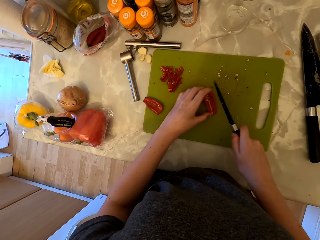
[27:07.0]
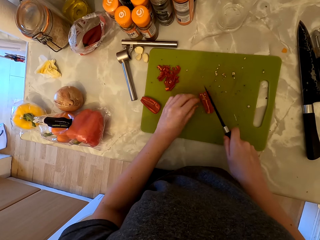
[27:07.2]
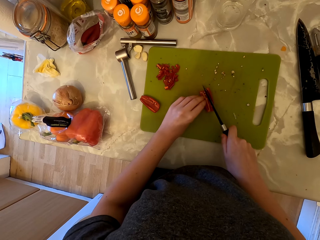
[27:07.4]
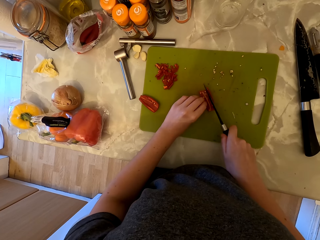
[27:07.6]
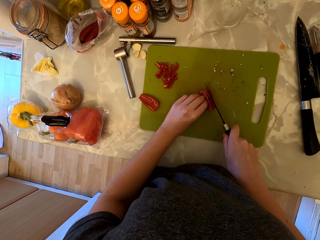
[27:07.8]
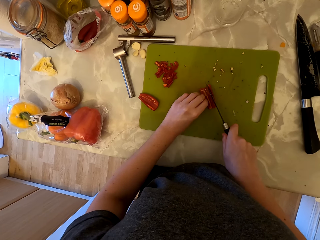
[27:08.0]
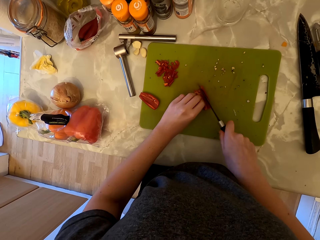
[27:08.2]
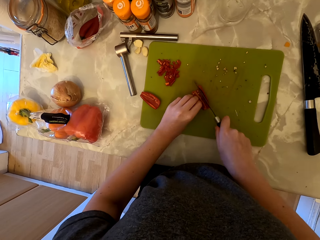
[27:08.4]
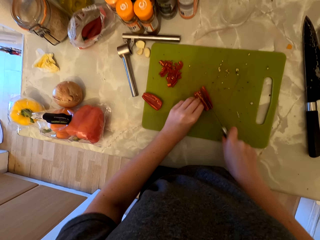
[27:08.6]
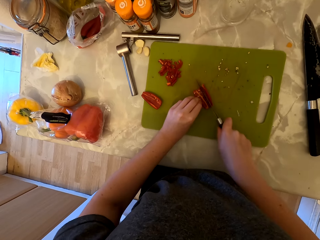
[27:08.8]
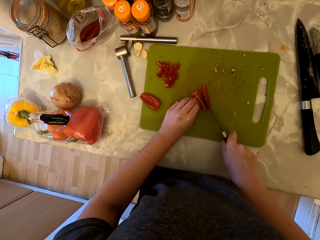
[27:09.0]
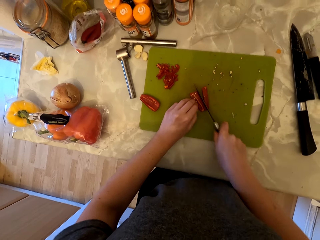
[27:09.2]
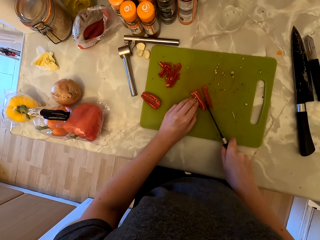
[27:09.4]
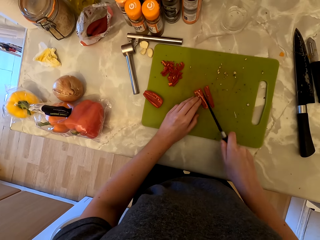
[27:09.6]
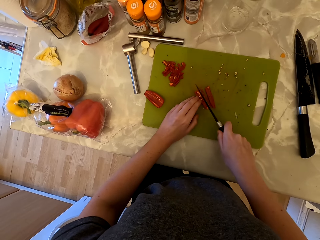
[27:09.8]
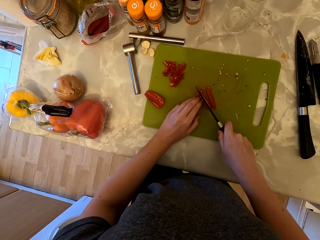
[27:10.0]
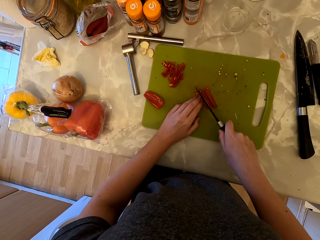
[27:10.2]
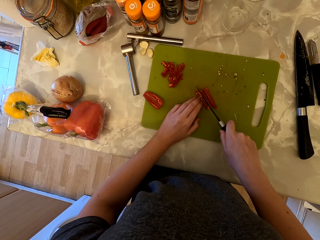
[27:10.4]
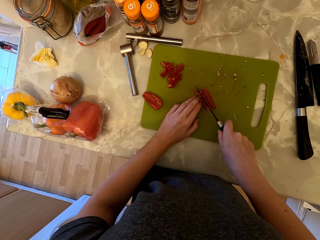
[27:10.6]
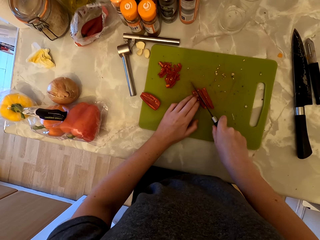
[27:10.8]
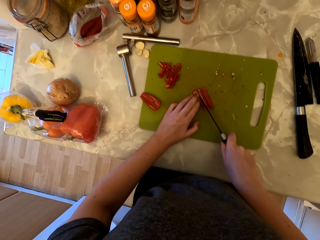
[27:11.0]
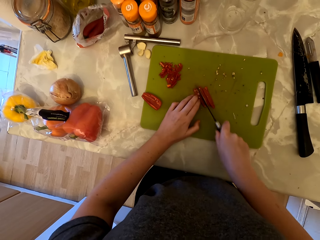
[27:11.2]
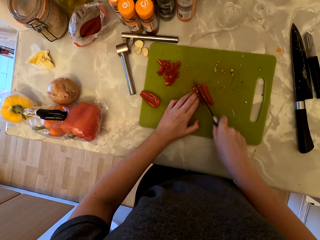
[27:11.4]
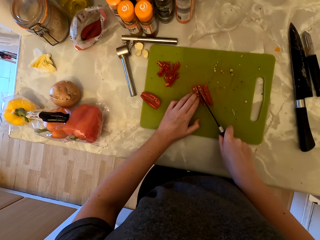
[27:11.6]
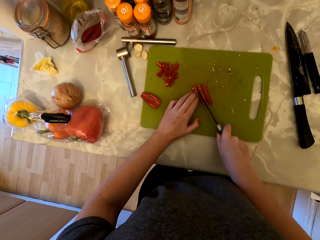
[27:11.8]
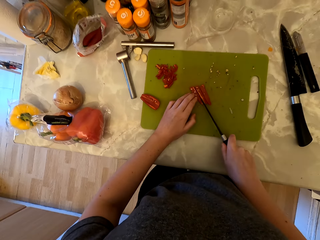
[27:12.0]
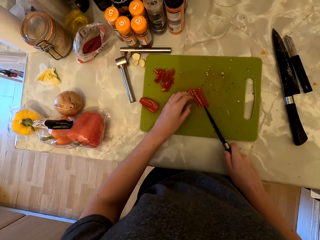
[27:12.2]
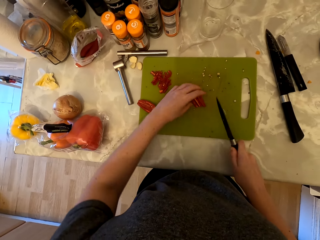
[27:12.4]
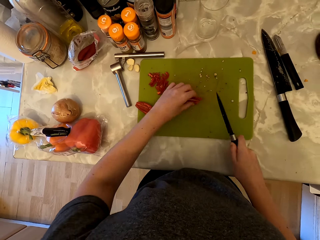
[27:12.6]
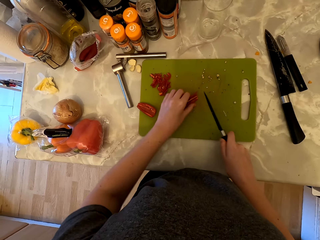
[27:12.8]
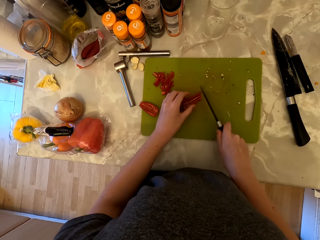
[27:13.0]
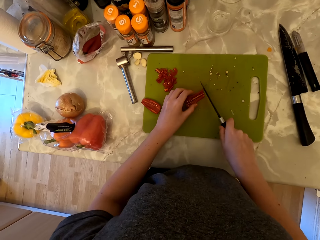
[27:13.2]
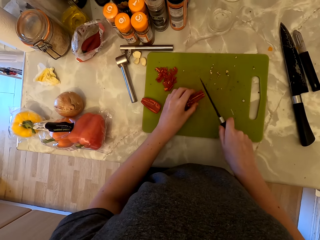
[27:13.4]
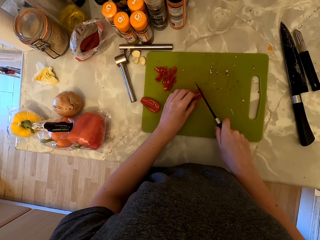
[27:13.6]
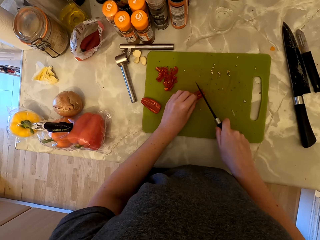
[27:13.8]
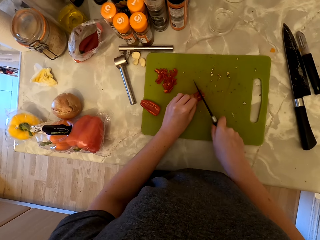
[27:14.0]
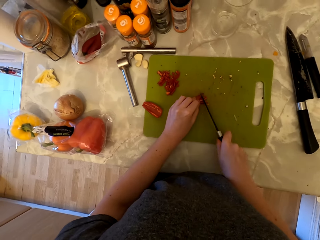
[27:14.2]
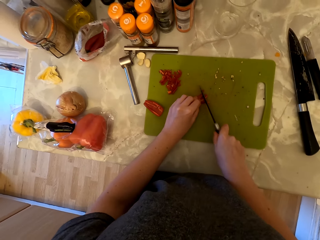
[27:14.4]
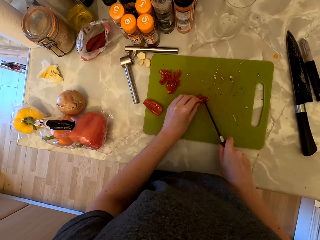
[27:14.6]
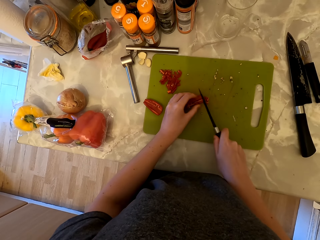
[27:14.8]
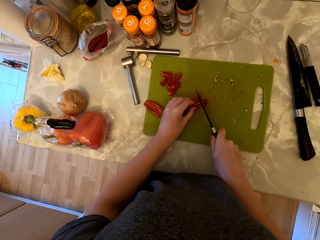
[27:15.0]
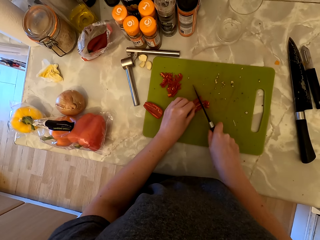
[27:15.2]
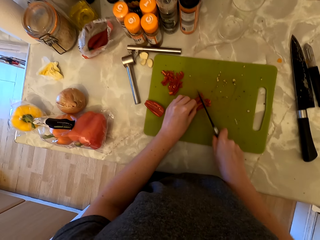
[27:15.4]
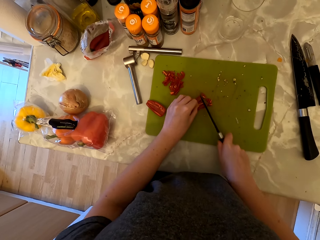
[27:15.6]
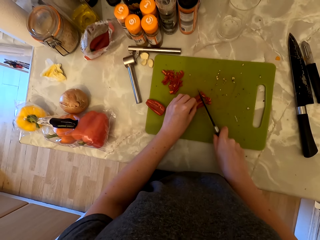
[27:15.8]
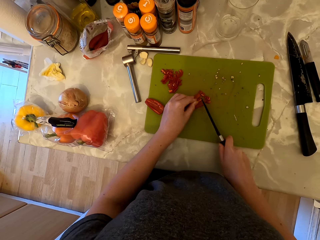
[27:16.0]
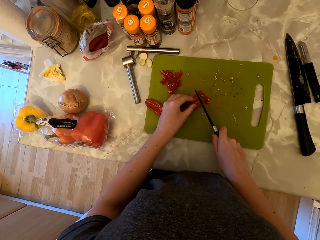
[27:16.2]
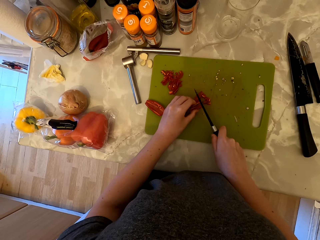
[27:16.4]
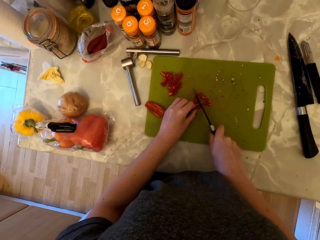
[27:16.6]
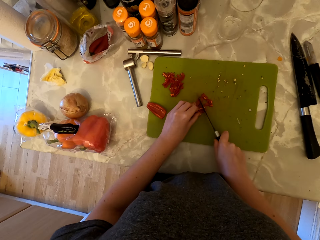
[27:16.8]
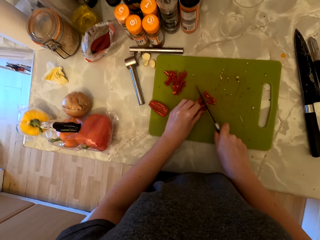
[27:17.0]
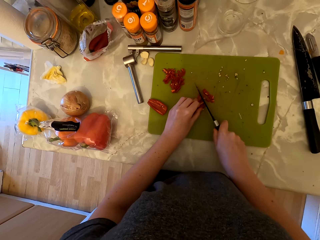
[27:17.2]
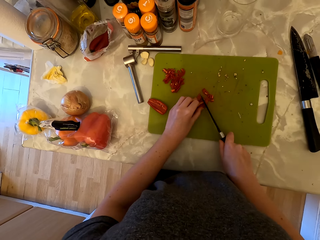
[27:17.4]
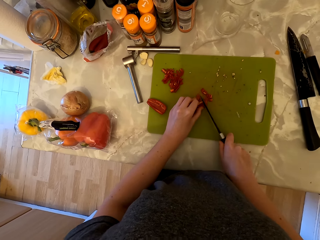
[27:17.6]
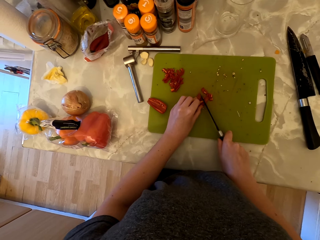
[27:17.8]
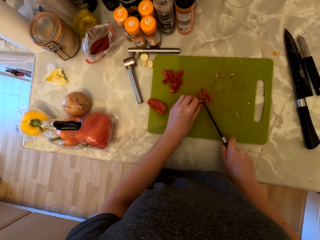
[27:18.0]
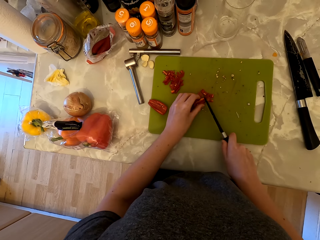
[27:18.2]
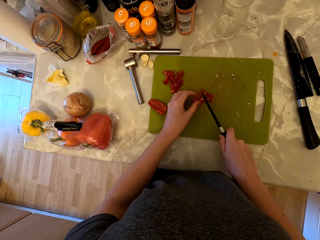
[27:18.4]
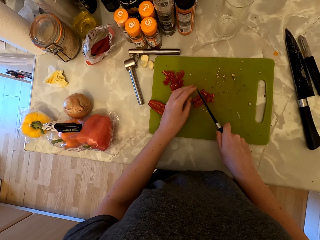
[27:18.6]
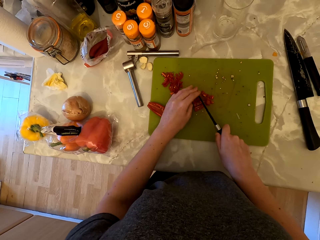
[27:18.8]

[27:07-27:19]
The camera wearer cuts the chili pepper with the knife. They cut the cayenne pepper into pieces.

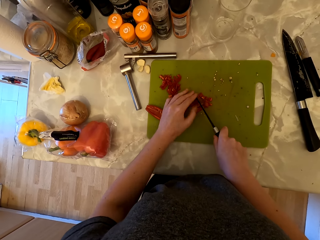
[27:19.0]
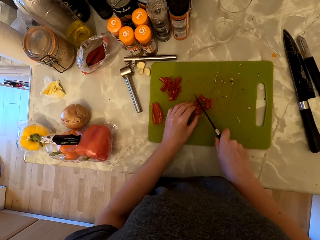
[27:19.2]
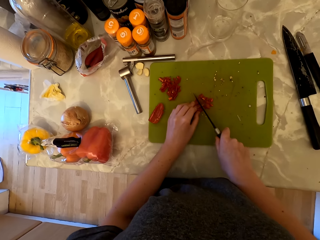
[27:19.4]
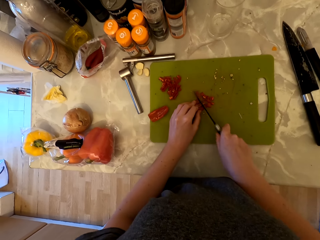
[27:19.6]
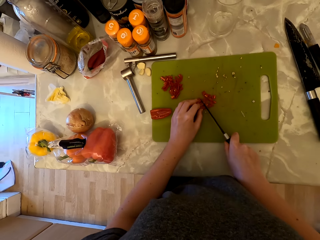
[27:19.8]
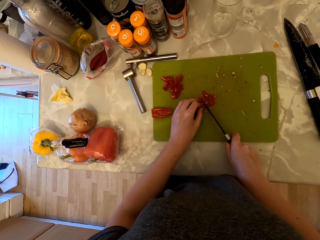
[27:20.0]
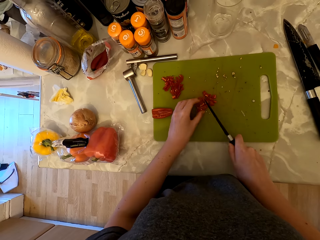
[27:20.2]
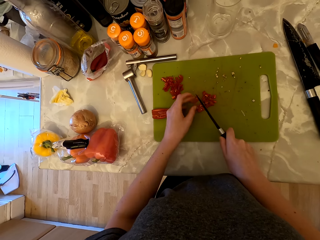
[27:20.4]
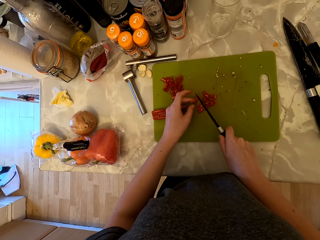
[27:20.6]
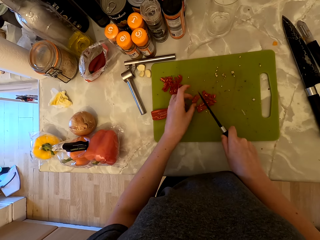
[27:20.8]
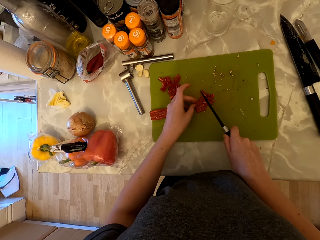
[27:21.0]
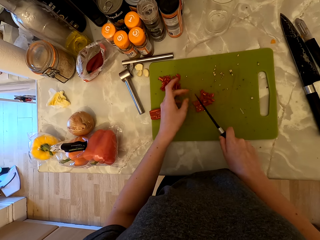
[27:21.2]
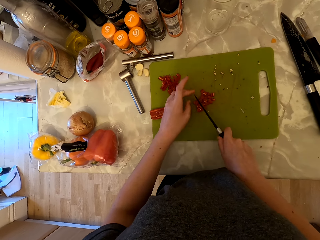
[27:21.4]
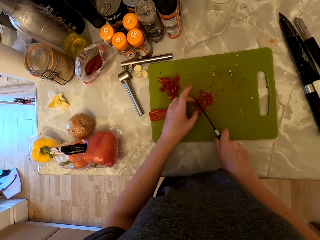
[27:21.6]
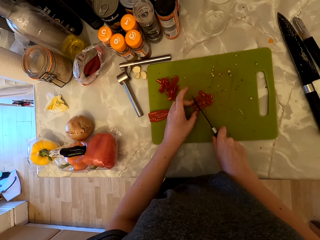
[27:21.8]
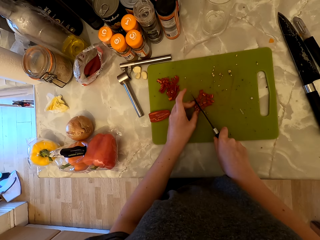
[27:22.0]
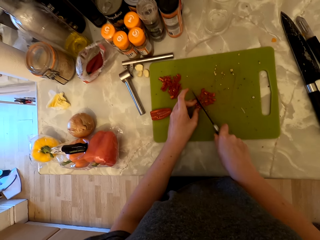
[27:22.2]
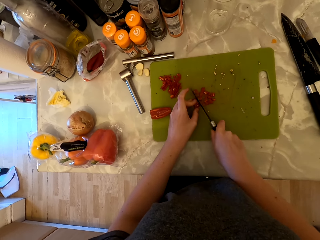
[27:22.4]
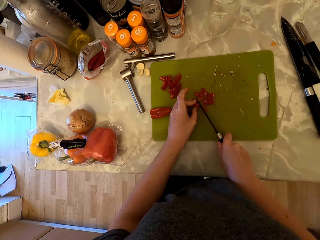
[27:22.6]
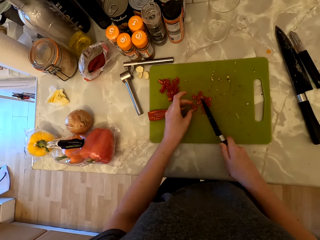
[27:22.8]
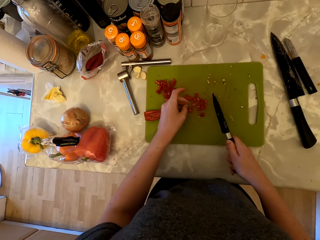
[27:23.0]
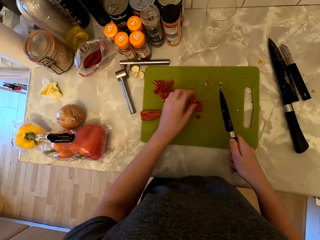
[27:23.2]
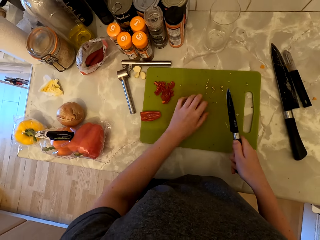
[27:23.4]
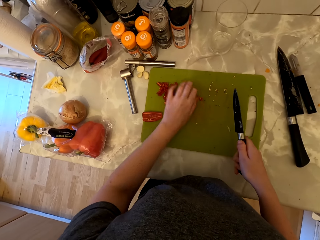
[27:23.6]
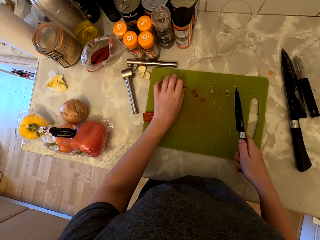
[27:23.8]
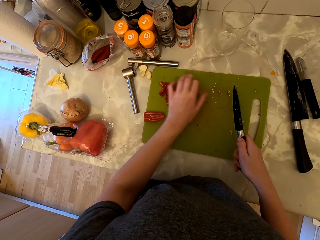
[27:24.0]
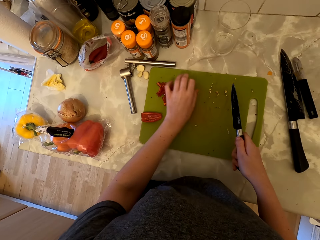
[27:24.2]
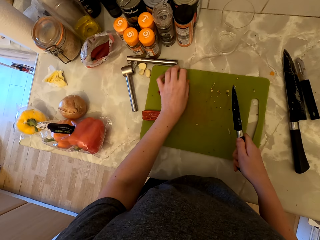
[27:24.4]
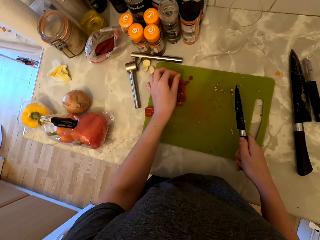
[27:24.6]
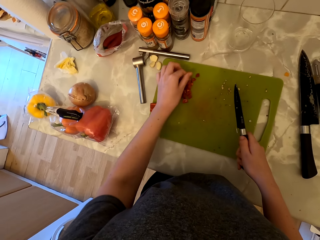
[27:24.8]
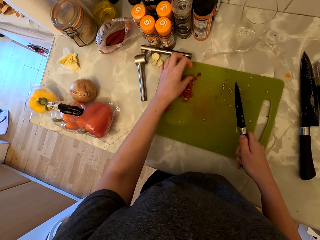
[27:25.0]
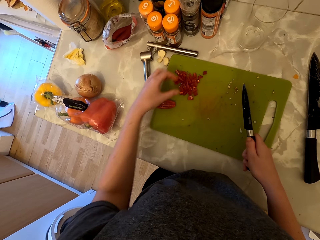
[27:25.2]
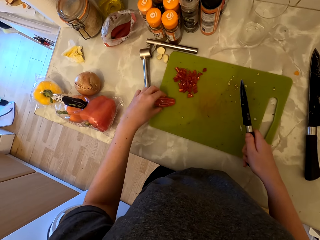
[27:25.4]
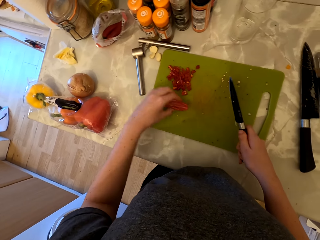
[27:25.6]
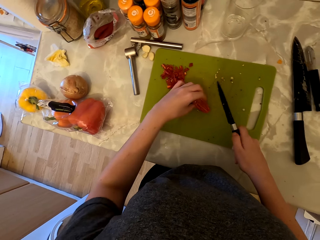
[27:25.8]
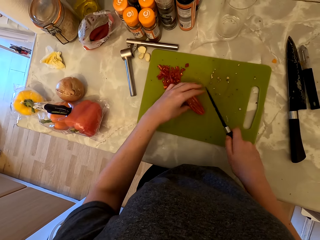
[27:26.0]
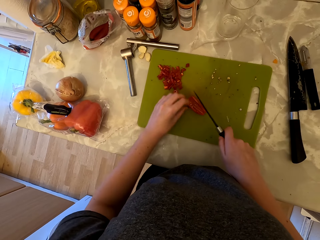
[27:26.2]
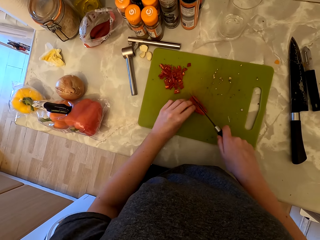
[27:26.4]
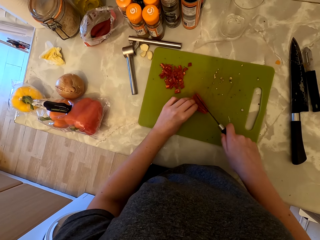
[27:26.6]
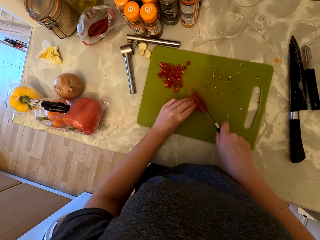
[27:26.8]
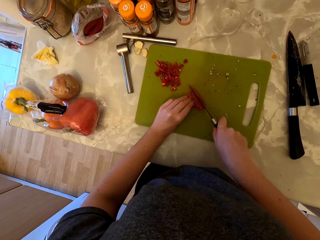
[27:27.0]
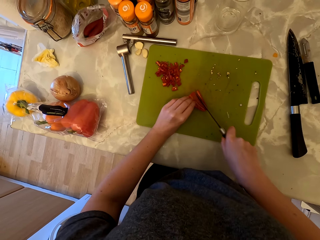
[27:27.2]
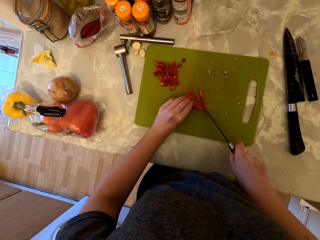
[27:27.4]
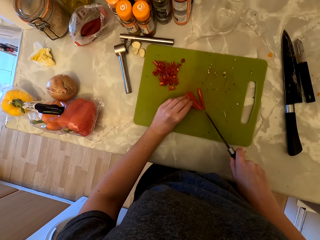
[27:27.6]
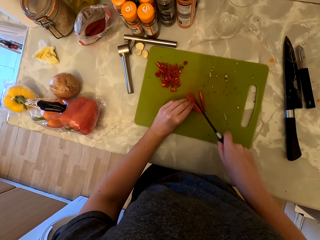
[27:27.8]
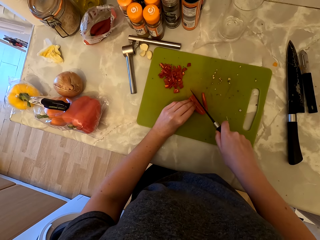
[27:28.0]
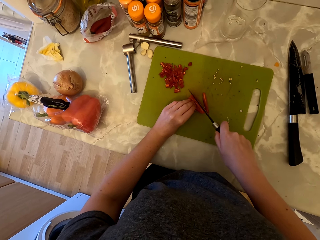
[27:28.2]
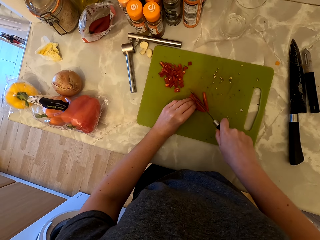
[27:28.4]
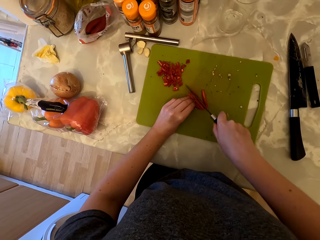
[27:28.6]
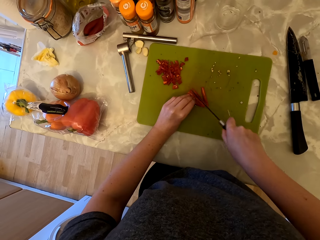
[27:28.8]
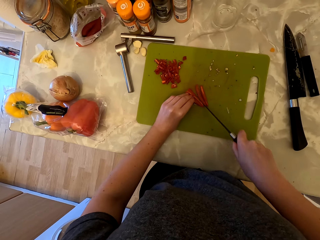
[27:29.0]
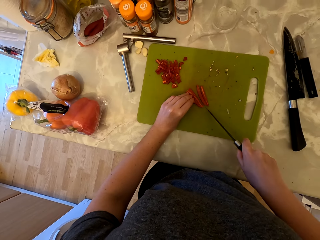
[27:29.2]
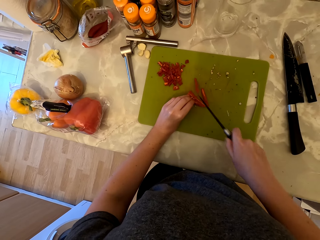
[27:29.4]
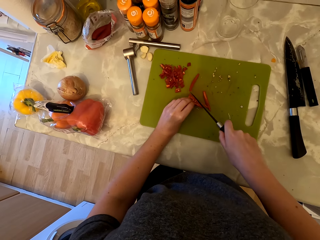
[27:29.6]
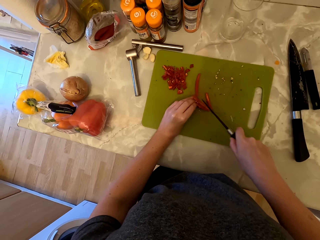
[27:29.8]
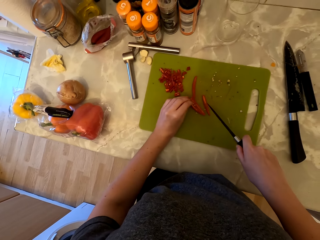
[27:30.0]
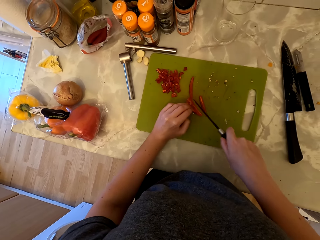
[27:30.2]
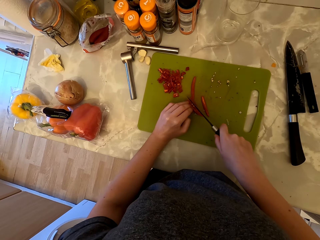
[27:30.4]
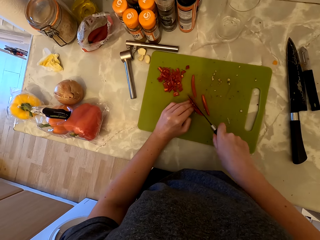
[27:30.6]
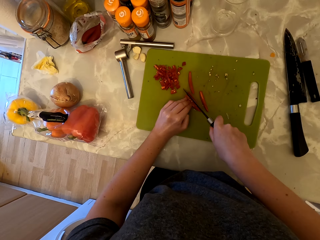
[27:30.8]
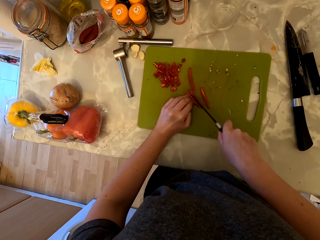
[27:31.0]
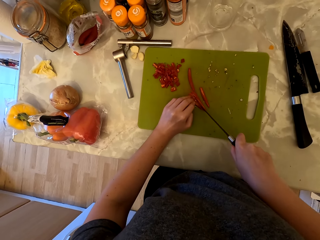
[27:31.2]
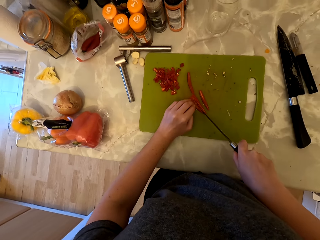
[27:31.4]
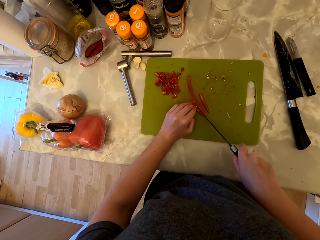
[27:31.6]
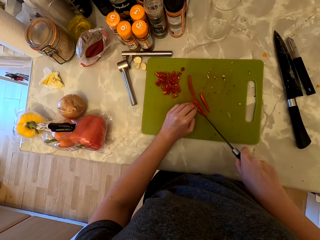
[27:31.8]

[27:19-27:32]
The camera wearer puts aside the pieces of cayenne pepper. They pick up the cayenne pepper. They cut the cayenne pepper with the knife.
